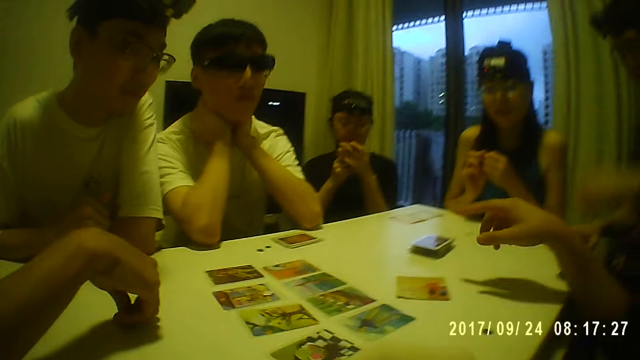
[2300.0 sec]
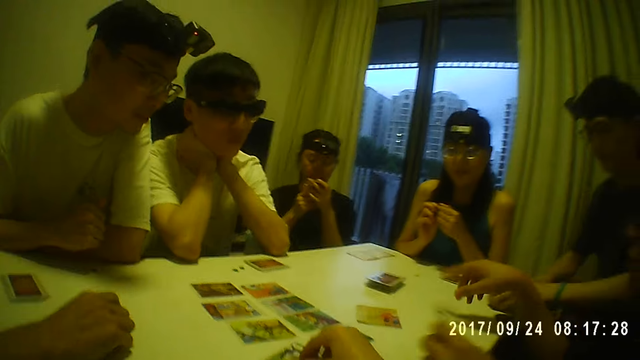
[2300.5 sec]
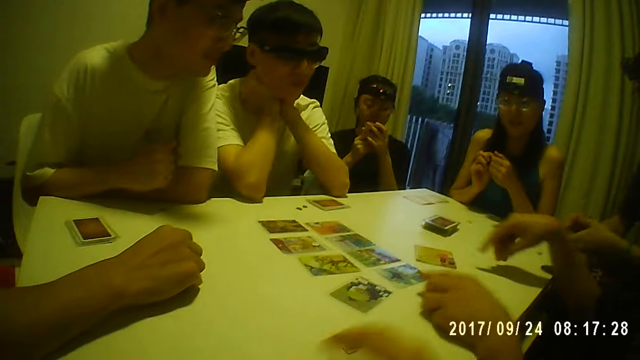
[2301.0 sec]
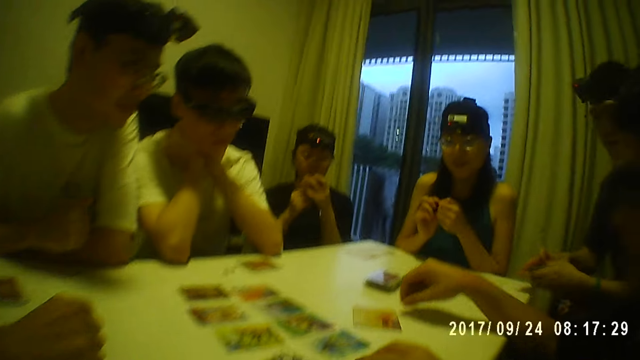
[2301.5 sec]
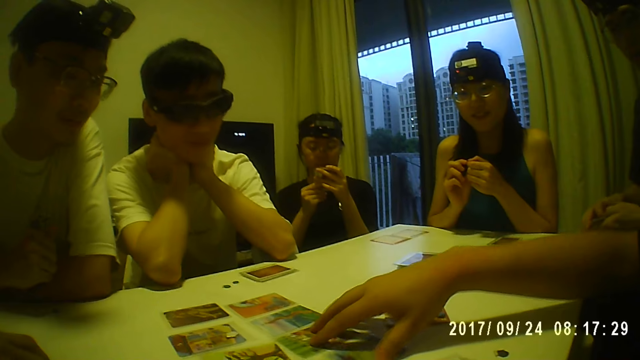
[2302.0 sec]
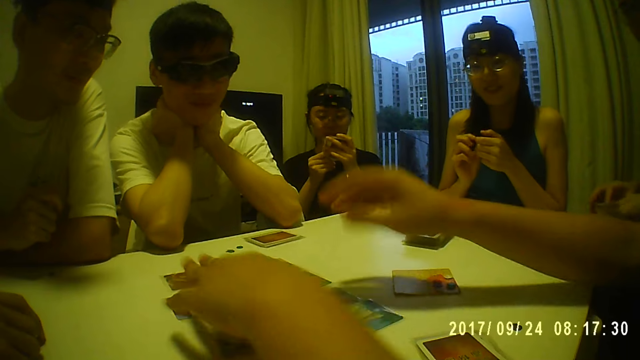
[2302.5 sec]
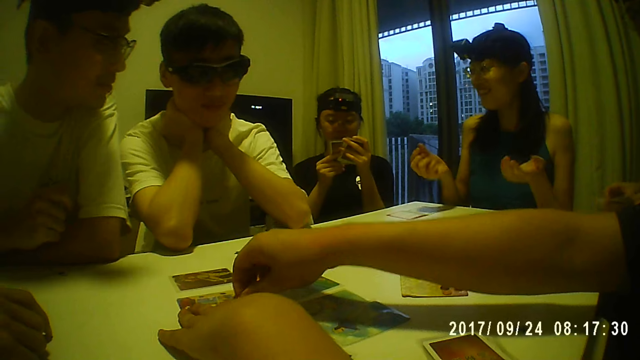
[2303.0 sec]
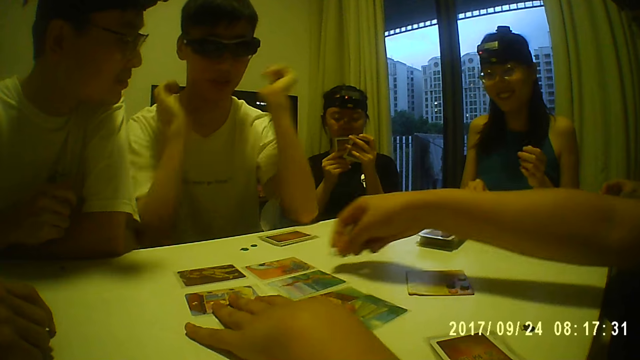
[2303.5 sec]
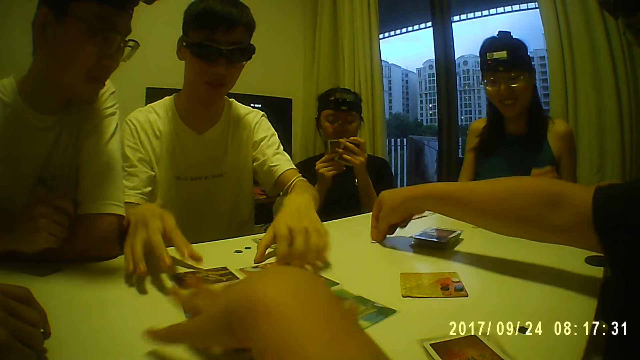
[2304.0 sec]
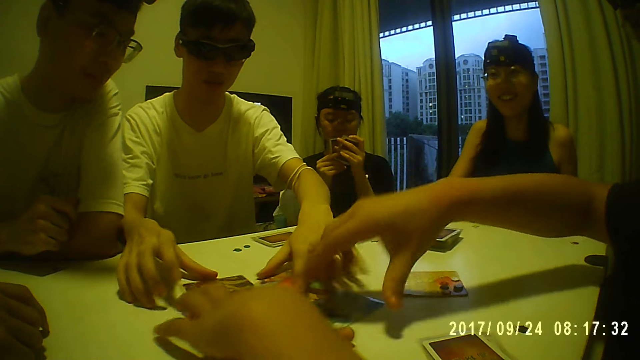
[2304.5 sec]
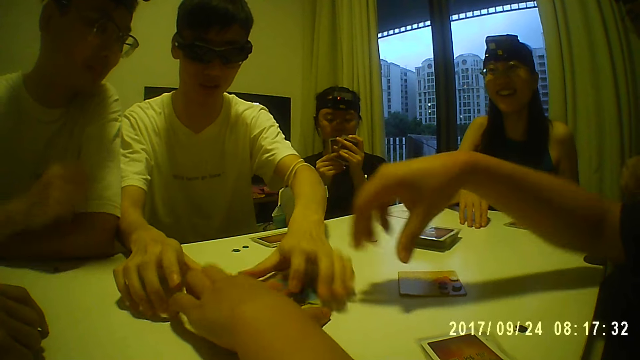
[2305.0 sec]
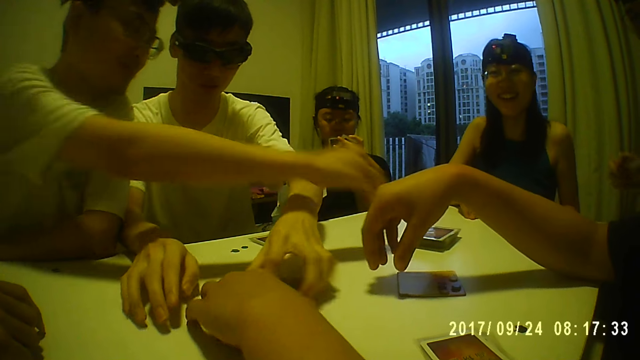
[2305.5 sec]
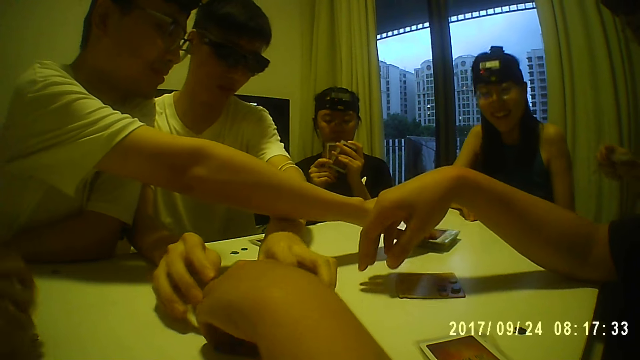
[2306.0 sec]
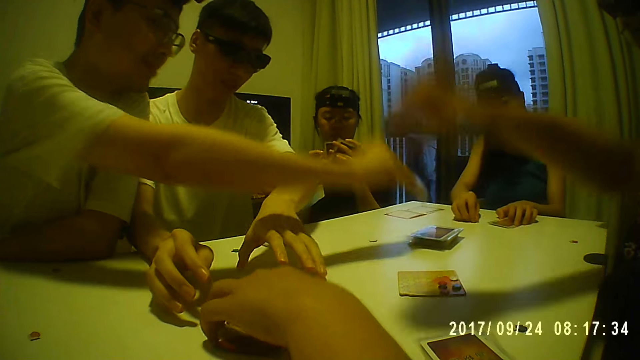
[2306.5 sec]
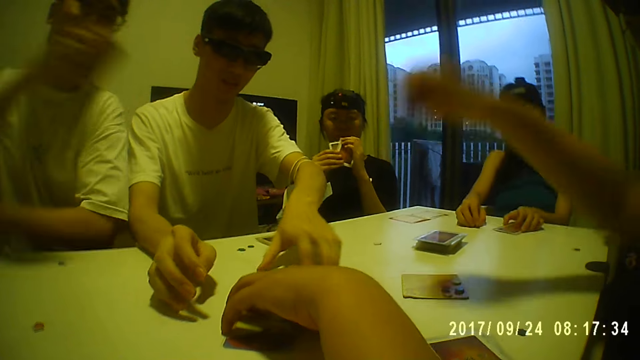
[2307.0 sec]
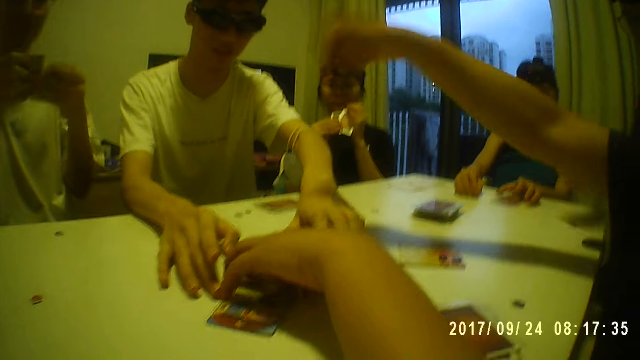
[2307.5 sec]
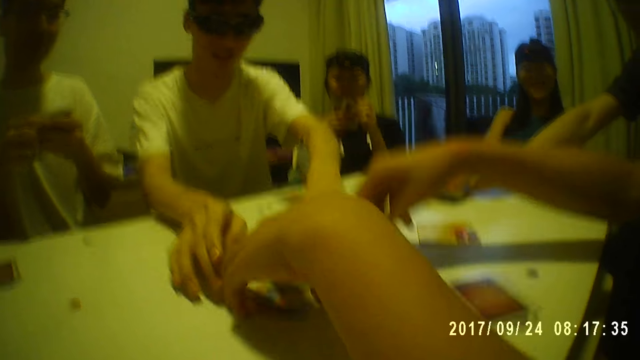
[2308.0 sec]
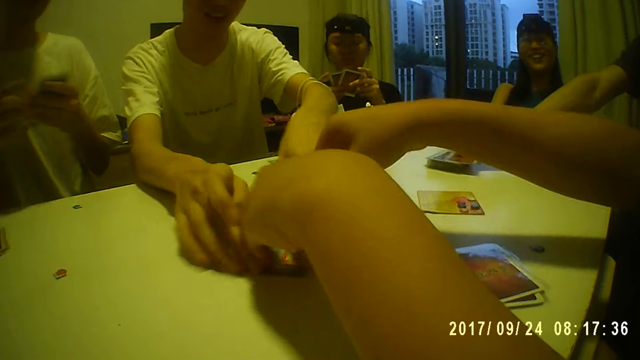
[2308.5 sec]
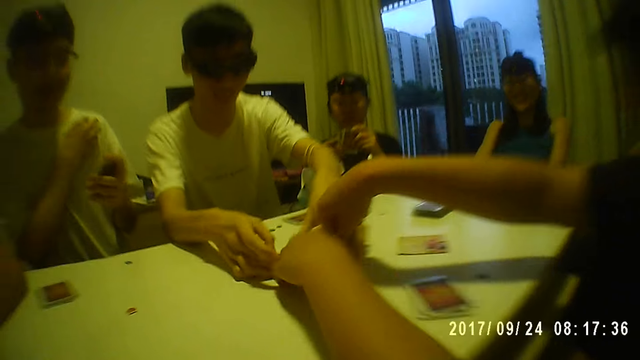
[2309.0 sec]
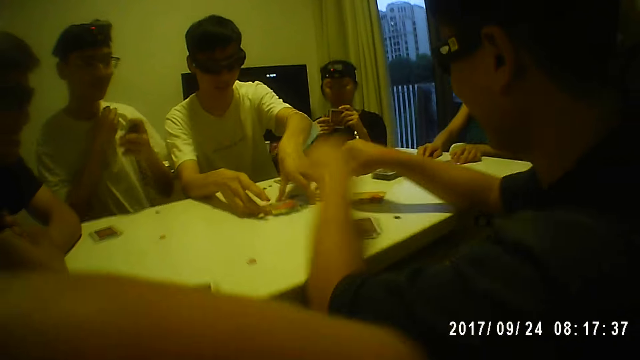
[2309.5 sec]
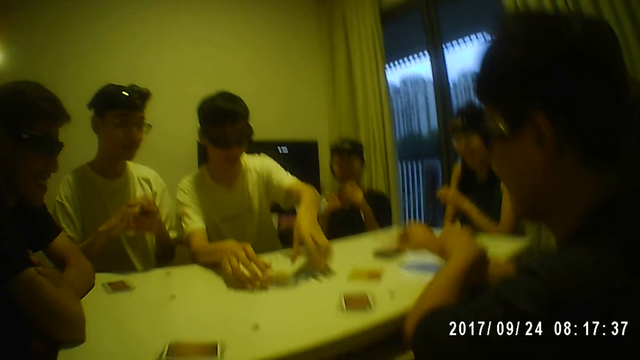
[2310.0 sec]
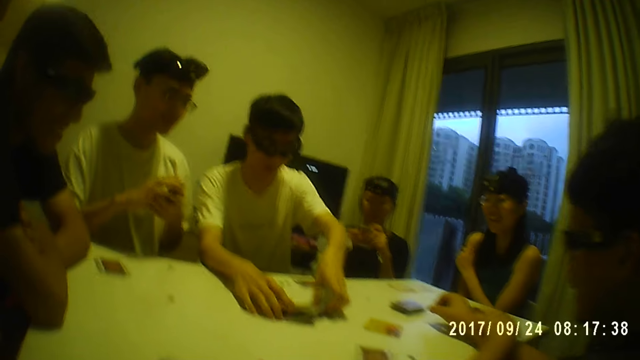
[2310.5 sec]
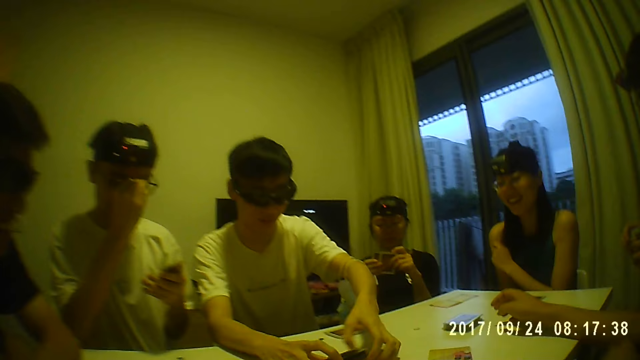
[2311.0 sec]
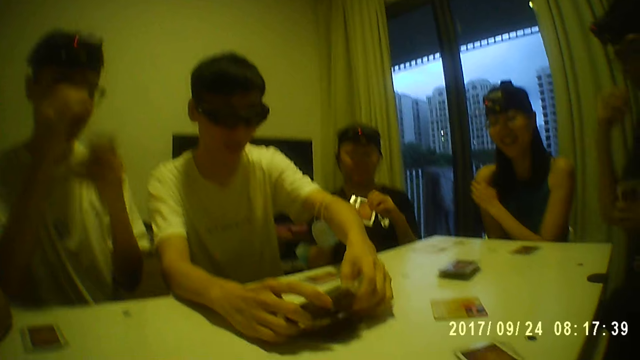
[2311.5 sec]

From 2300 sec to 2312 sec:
The camera wearer touches a card on the table with her right hand. She moves her hand forward and picks up the plastic piece. A man picks the cards from the table with his hands and places the token on the table with his left hand. Another man adjusts cards on the table with his right hand. The second man picks a token from the table with his right hand. The first man shuffles the cards with his hands. The second man places the token on the table with his right hand. A third man moves cards on the table with his hands. A woman moves a token on the table with her right hand. The second man adjusts cards on the table with his left hand. A fourth man picks a card from the pile of cards on the table with his right hand. The second man makes gestures with his right hand. The fourth man passes the card from his right hand to his left hand. The first man picks a card from the pile of cards on the table with his right hand. The third man moves cards on the table with his hands. The fourth man adjusts his t-shirt with his right hand. The second man scratches his right hand with his left hand. The camera wearer moves her hand up. The third man picks the cards from the table with his hands. The fourth man holds the cards in his left hand with his right hand. The second man places his right hand on the table. The woman touches her right arm with her left hand. The fourth man adjusts the glasses on his face with his right hand.

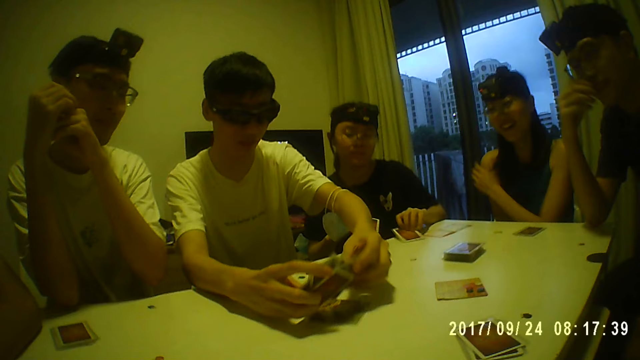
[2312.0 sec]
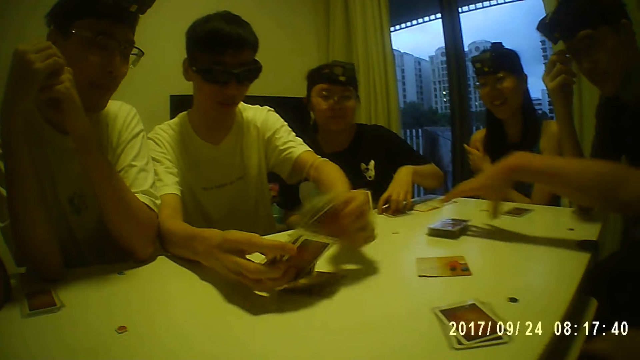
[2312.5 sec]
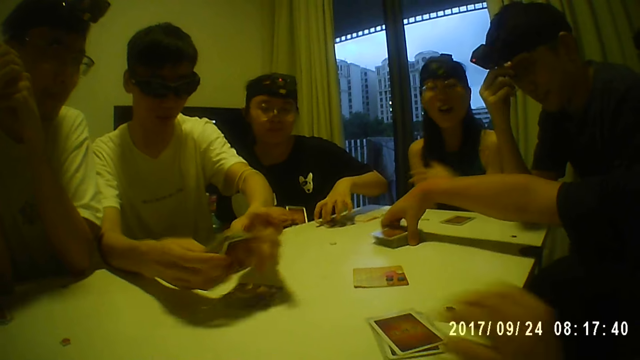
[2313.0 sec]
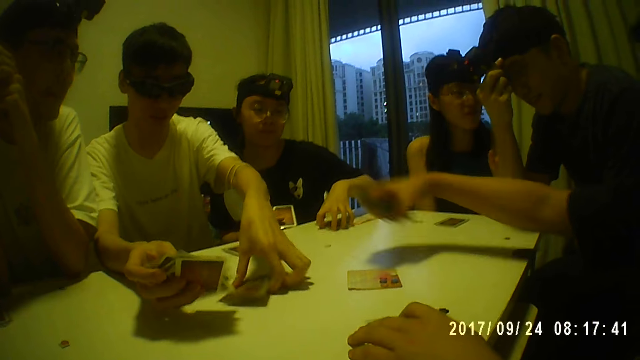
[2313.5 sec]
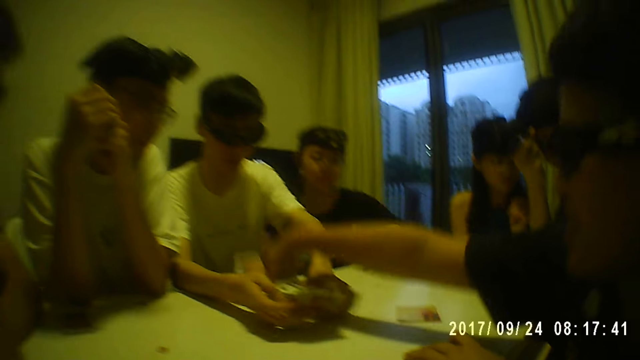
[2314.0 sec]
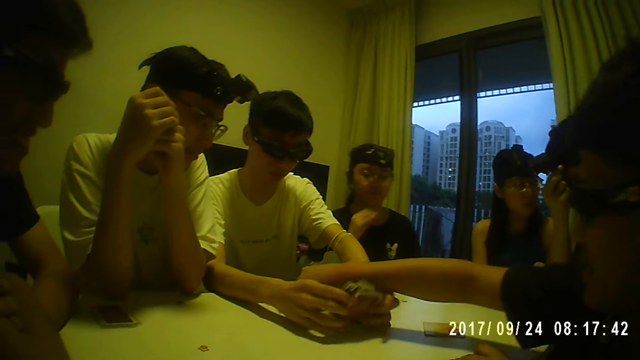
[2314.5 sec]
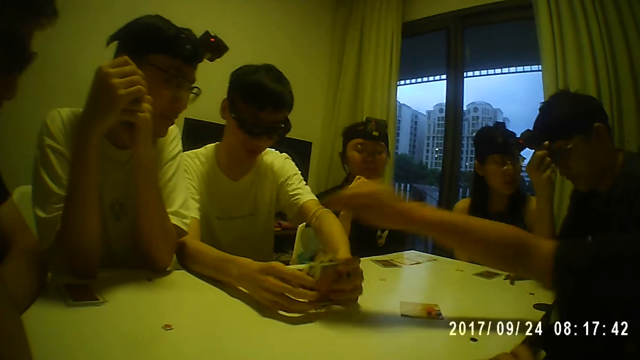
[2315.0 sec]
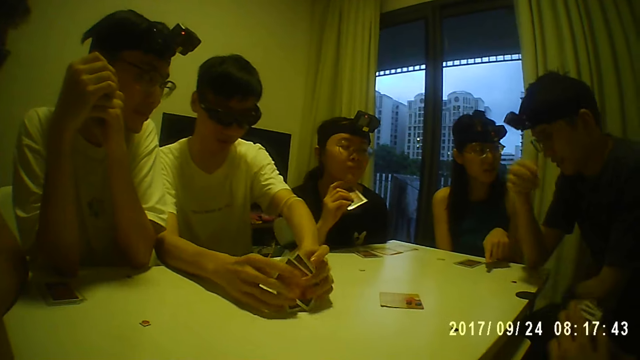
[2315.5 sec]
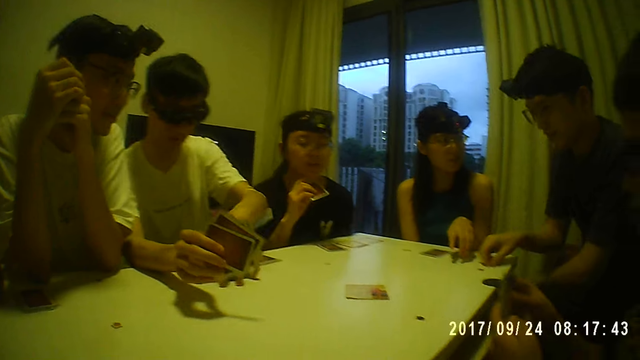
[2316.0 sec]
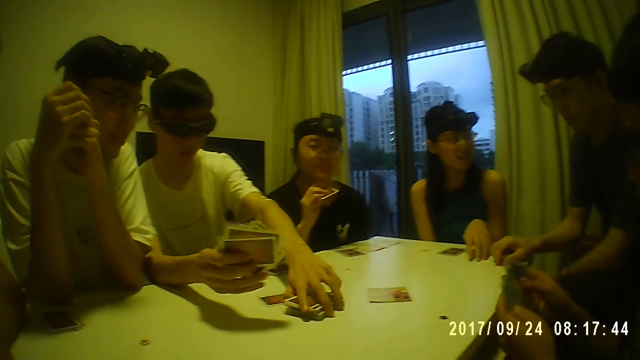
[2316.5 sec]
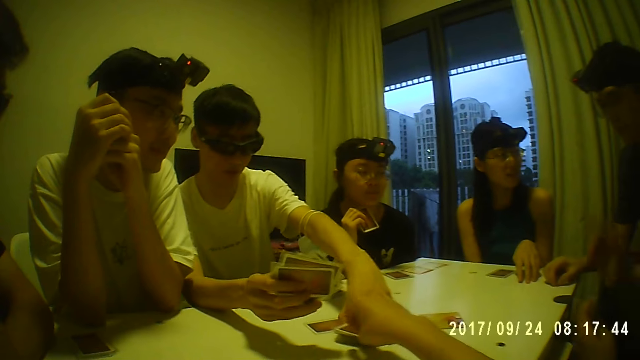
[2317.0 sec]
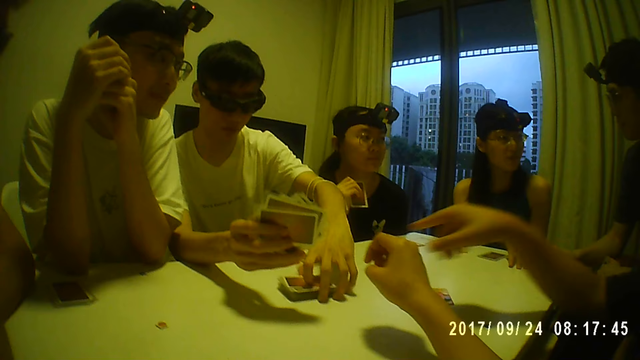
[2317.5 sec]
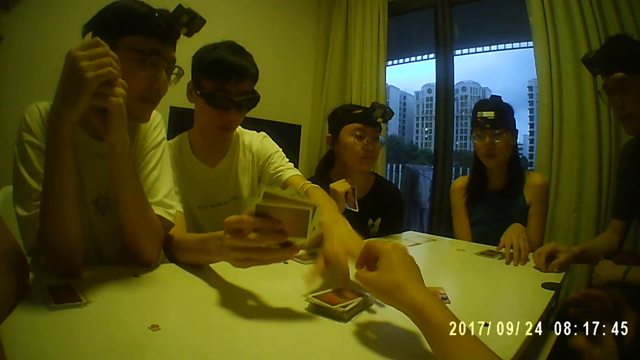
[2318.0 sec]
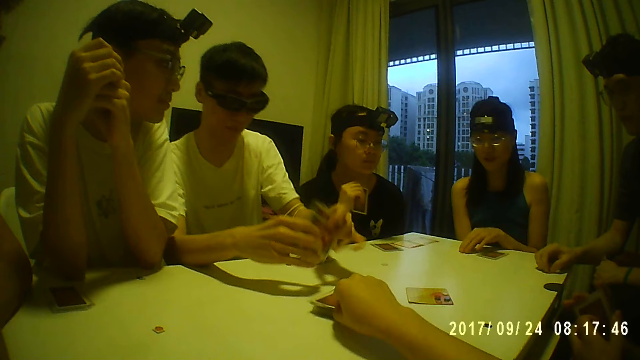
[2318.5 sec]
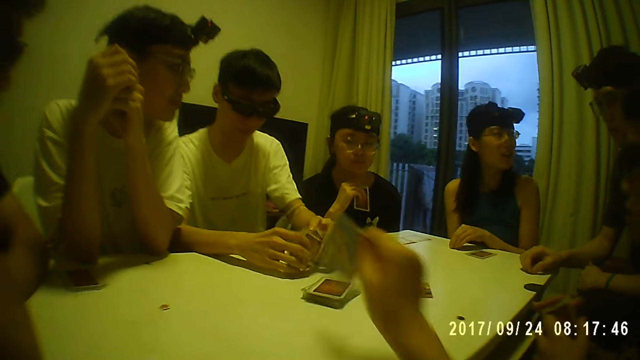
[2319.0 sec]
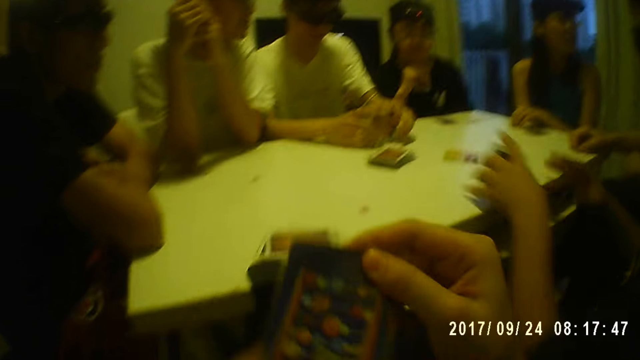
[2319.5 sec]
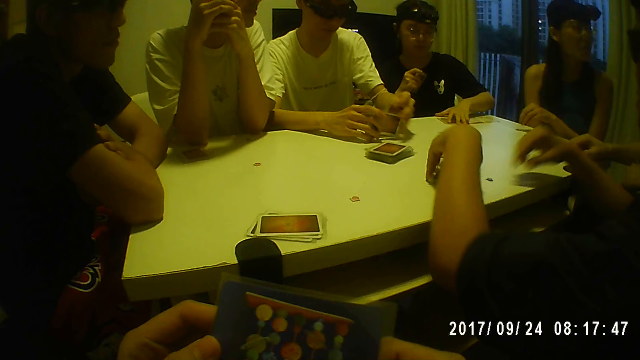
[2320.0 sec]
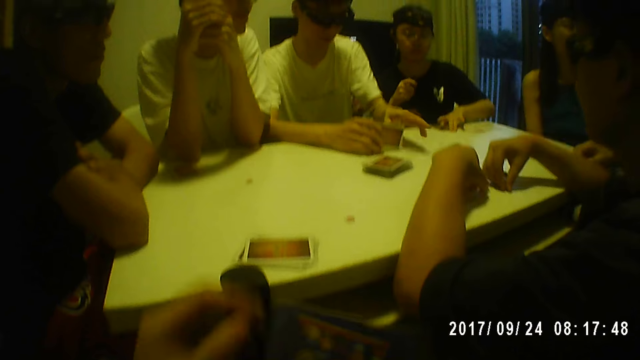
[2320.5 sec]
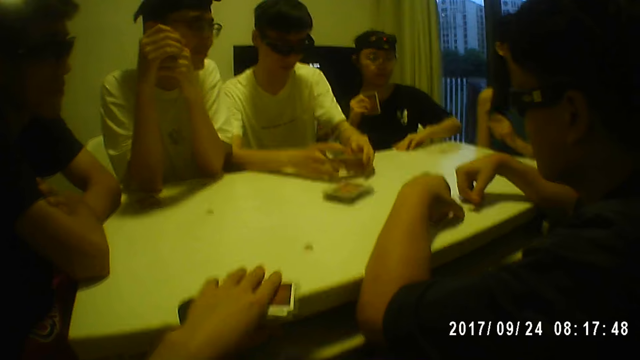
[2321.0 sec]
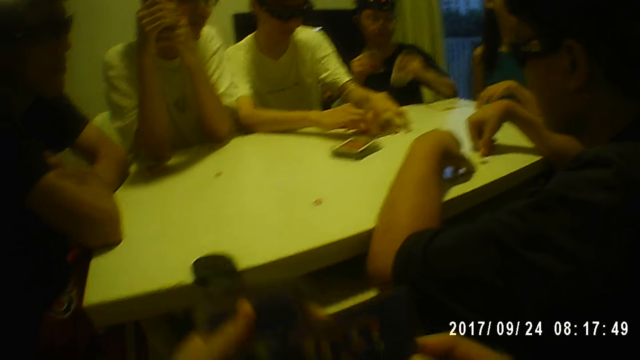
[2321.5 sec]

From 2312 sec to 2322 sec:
A man shuffles the cards in his hands. Another man places his right hand on the table. A third man holds the cards in his left hand with his right hand. A woman places some of the cards on the table with her left hand. The third man places his hands on the table. The second man adjusts his glasses with his right hand. A fourth man picks the pile of cards from the table with his right hand and places his left hand on the table. The first man picks cards from the table with his left hand. The fourth man places the pile of cards on the table with his right hand. The first man shuffles cards on the table with his hands. Another woman points her left hand to the table. The fourth man shuffles the cards in his hands. The second man places his right hand on the table. The first man moves a pile of cards on the table with his left hand. The other woman places her left hand on the table. The camera wearer moves a hand forward. She moves a hand. The fourth man points his right hand to the table. The fourth man shuffles the cards in his hands. The first man shuffles the cards on the table with his hands. The other woman touches the token on the table with her left hand. The camera wearer picks a card from the pile of cards on the table with her right hand. She holds the card with both hands. The fourth man places the cards on the table with his left hand. The camera wearer turns the card. The first woman picks the cards from the table with her left hand. The fourth man moves a token on the table with his right hand. The camera wearer moves a hand forward. She picks the cards from the table with her left hand. The first man places the cards on the table with his hands.
